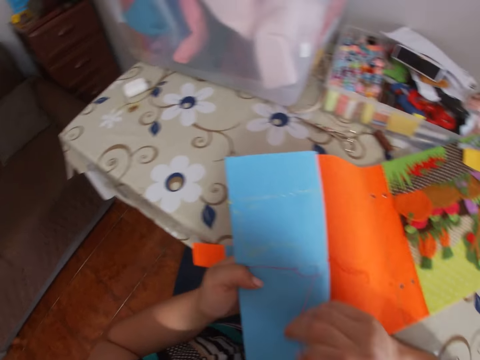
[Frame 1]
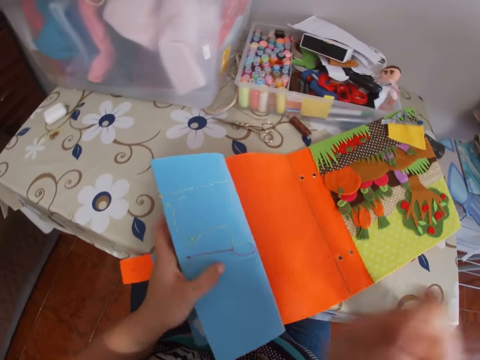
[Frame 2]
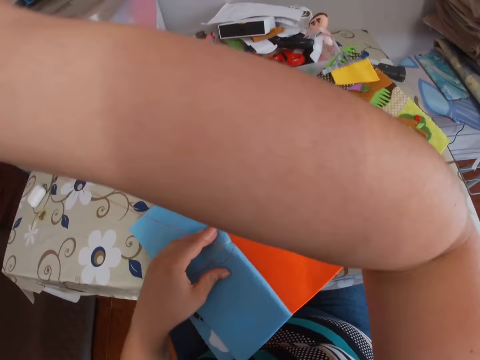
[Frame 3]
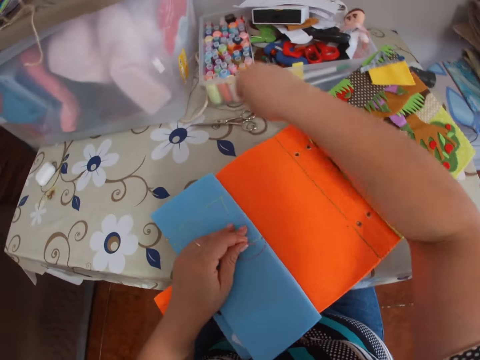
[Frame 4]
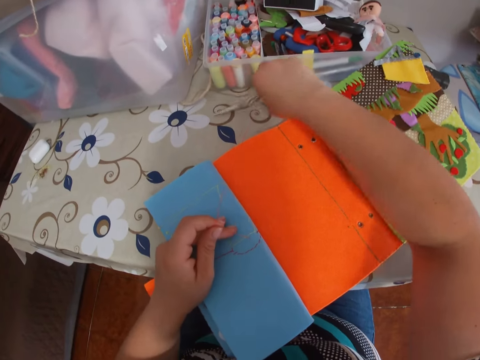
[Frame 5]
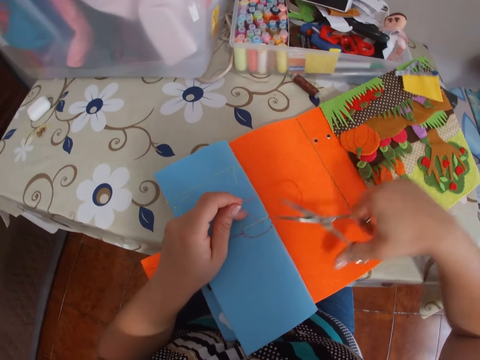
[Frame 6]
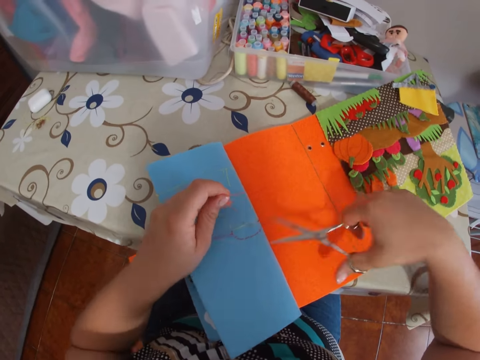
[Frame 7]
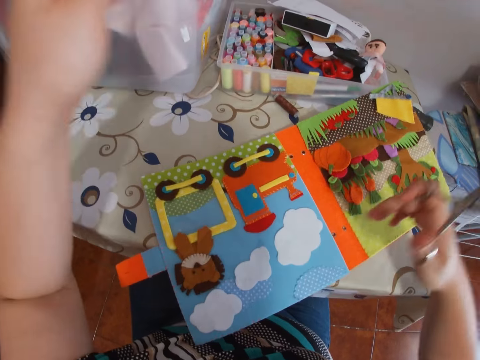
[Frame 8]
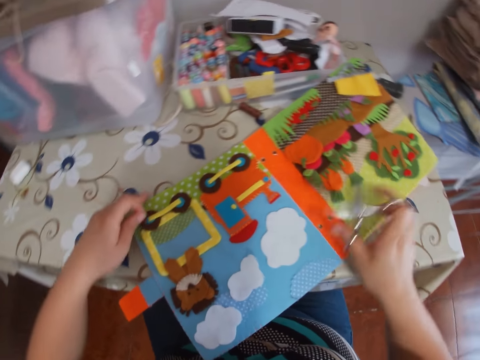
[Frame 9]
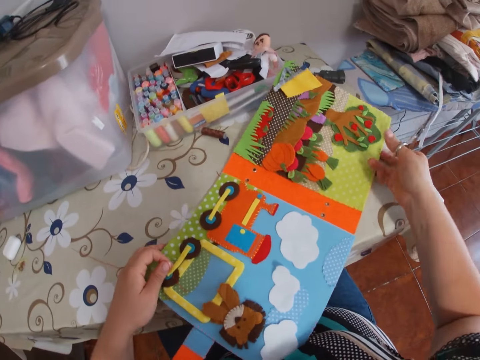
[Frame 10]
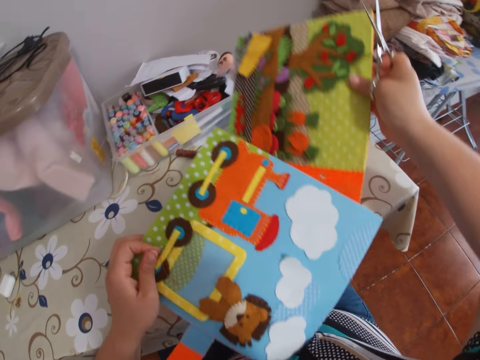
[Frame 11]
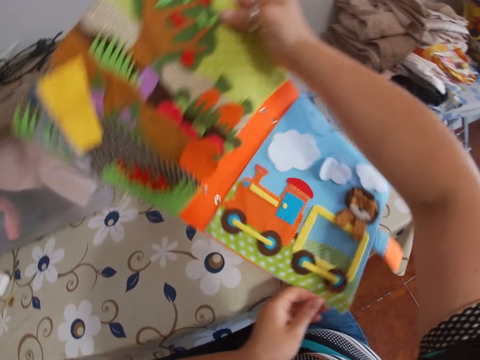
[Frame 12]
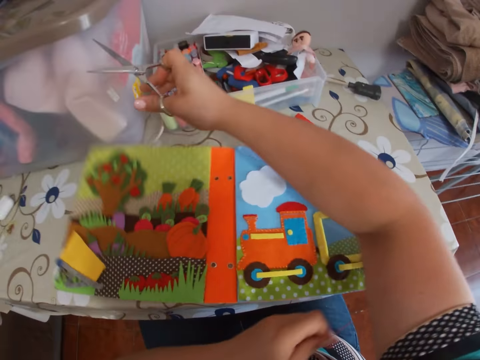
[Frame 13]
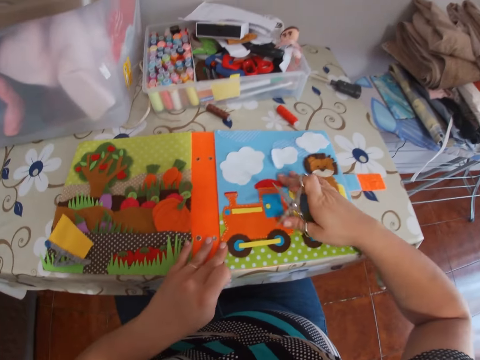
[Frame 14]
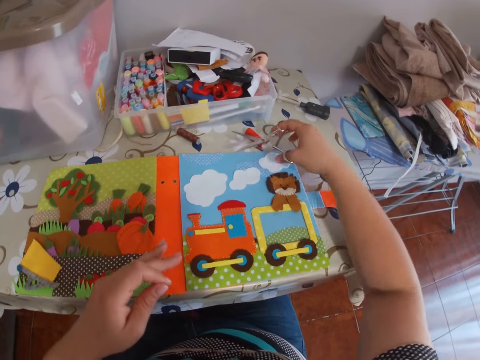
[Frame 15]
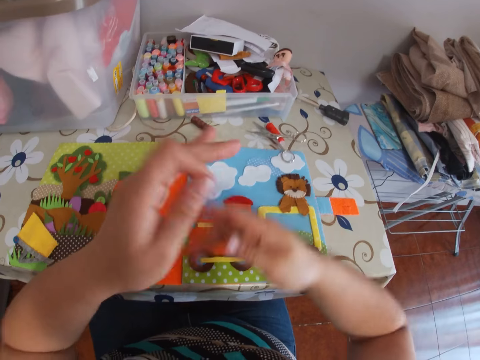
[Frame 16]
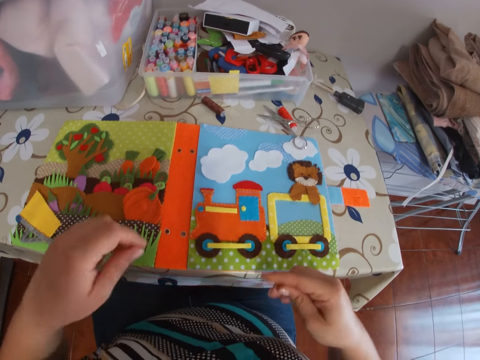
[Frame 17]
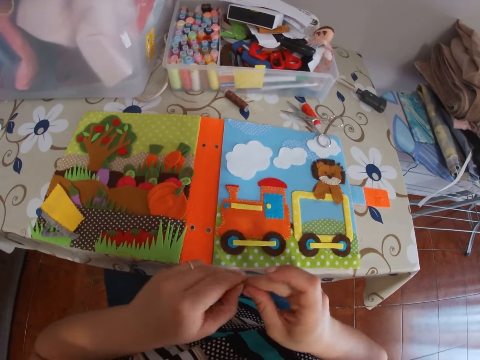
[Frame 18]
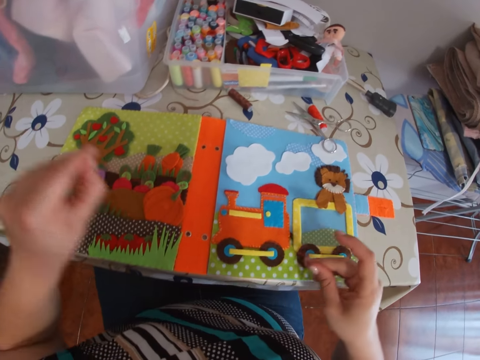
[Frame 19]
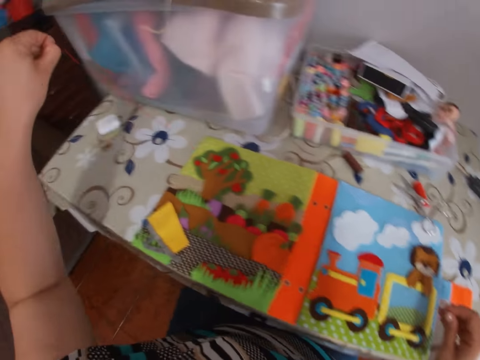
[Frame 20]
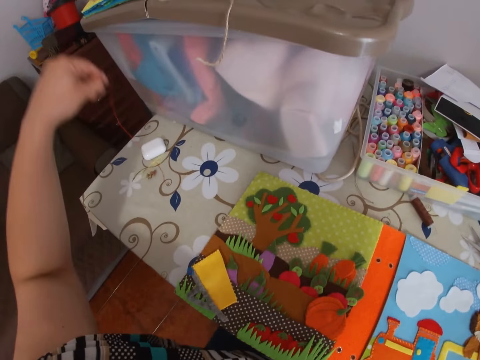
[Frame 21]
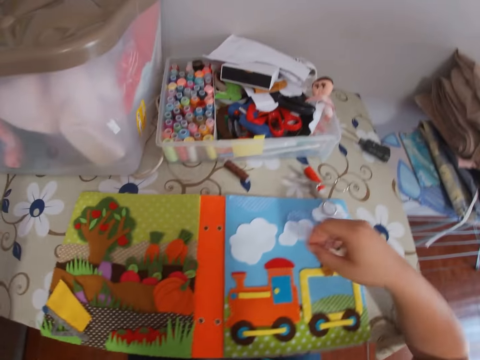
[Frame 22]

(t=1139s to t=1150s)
The camera wearer pulls the thread with her right hand. She holds the thread with her left hand. She drops the needle on the table. She picks up a pair of scissors on the table with her right hand. She cuts the thread with the scissors. She picks up the paper book. She moves the cardboard on the table with her hands. She turns the paper book, places the paper book on the table and moves the paper book. She places the scissors on the table. She holds the thread with both hands. She adjusts the thread. She pulls the thread. She places the thread on the table.

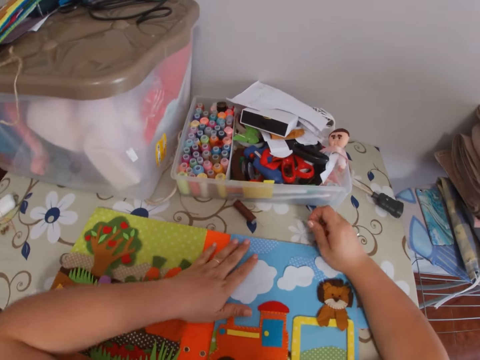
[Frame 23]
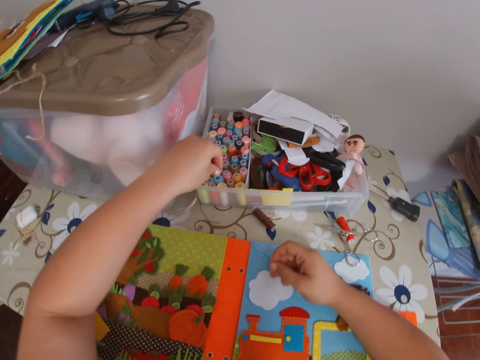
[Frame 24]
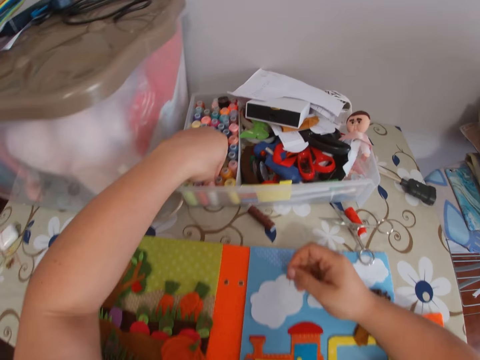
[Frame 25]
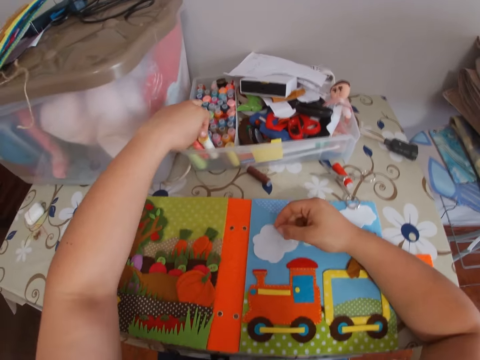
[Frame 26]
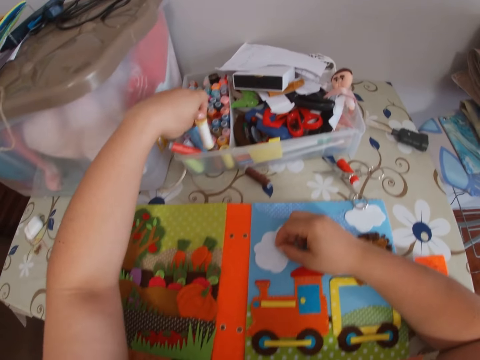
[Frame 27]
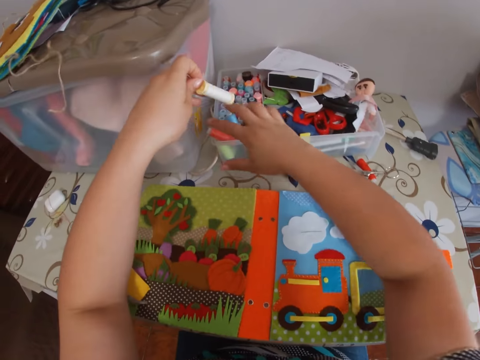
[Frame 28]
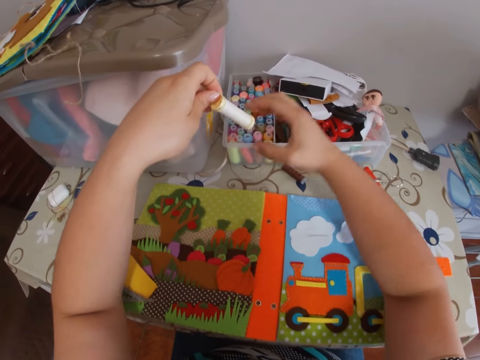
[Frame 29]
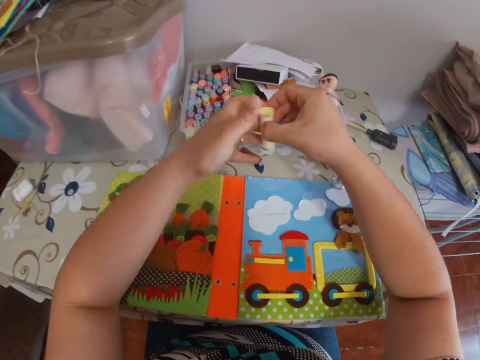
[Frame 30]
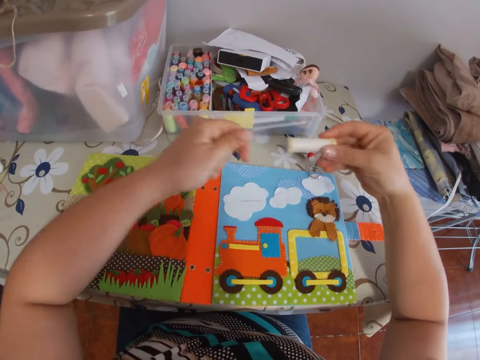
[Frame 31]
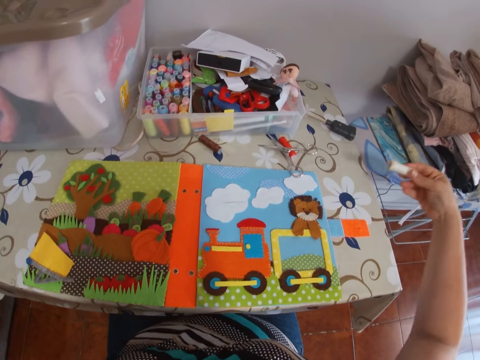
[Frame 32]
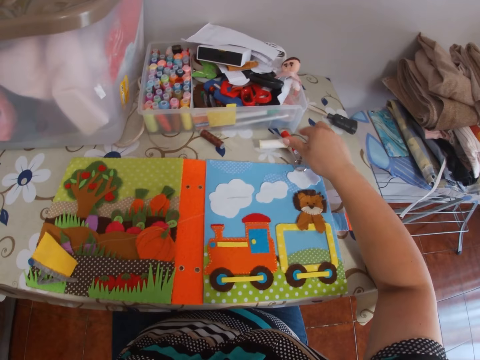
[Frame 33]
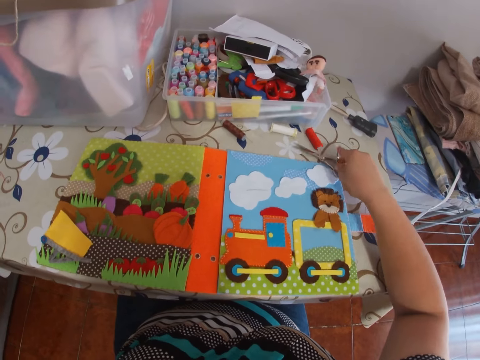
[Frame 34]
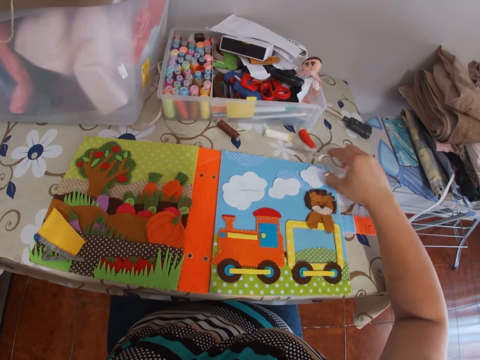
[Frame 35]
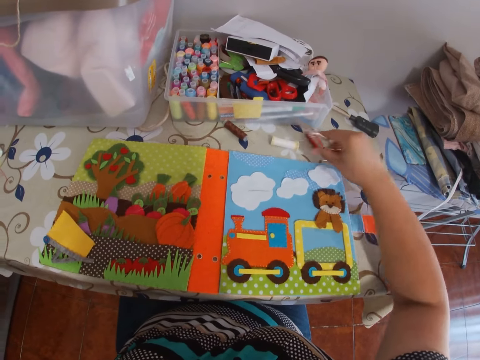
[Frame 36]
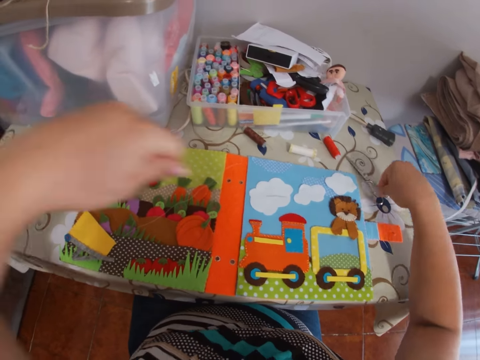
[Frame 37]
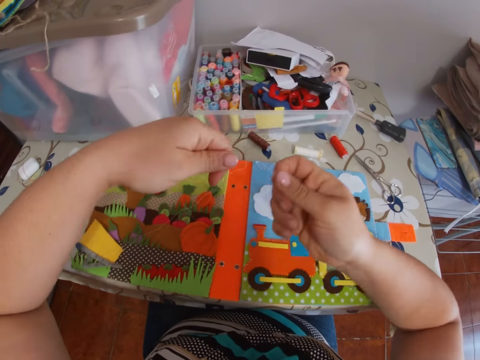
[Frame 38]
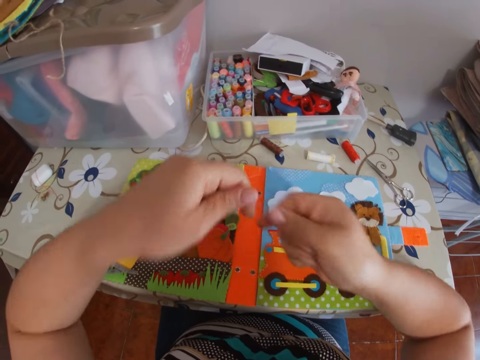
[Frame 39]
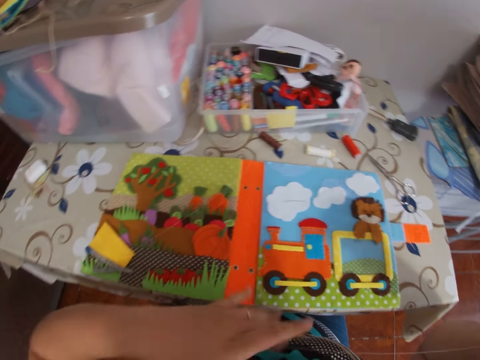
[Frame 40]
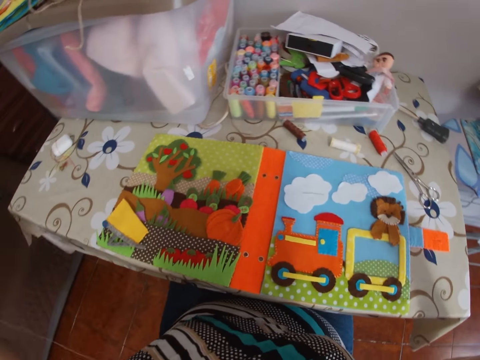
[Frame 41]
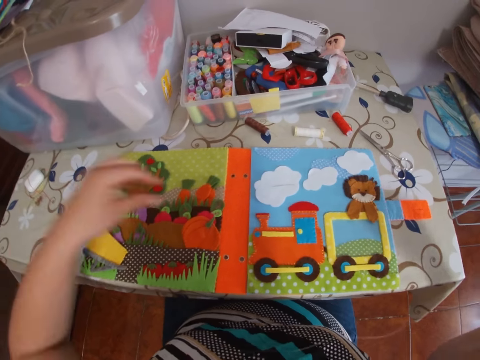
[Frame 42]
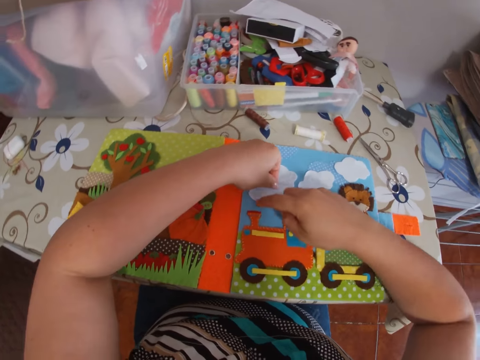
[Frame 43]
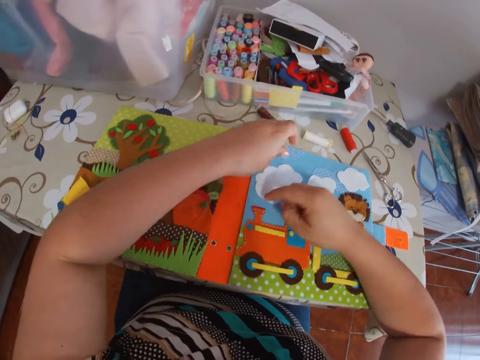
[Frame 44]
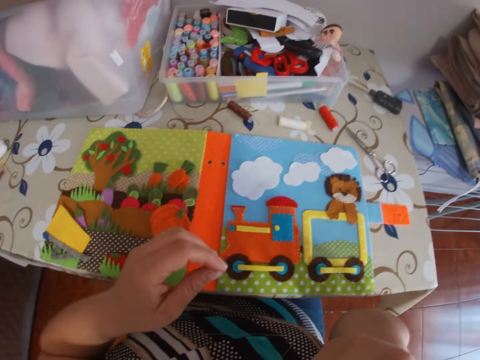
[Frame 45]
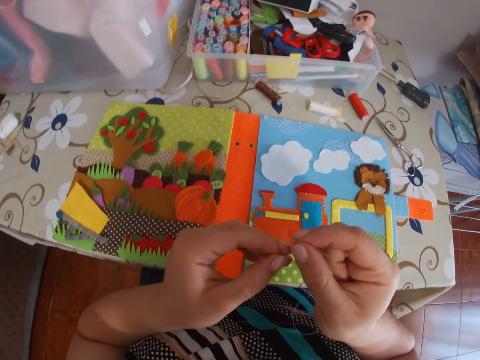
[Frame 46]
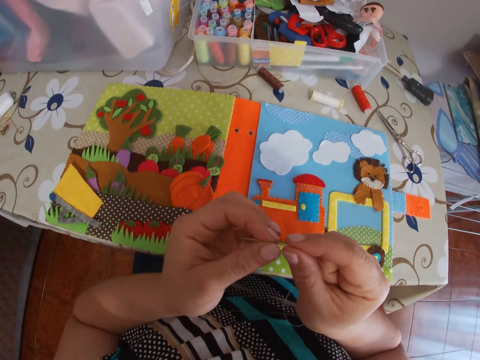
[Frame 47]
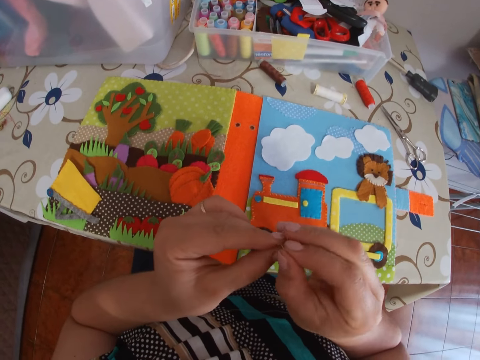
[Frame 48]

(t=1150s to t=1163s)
The camera wearer touches the paper book. She picks up a roll of thread on a rack on the table with her left hand. She places the roll of thread, or bobbin with thread, in a tin. She holds the bobbin with thread with her right hand. She adjusts the thread. She pulls a thread out of the roll of thread with her left hand. She drops the roll of thread on the table. She picks up a pair of scissors on the table with her right hand. She cuts the thread with the scissors. She places the scissors on the table. She adjusts the thread. She holds the thread with both hands. She holds the thread with the mouth. She adjusts the thread. She picks up the needle on the cardboard on the table with her left hand. She holds the thread. She inserts the thread into the needle.

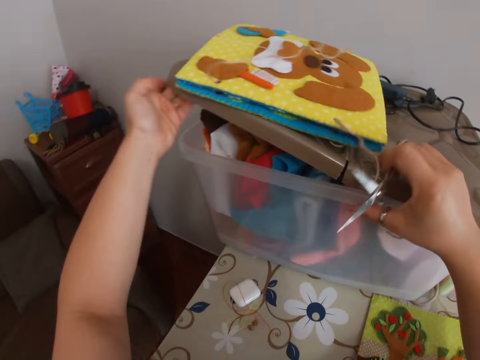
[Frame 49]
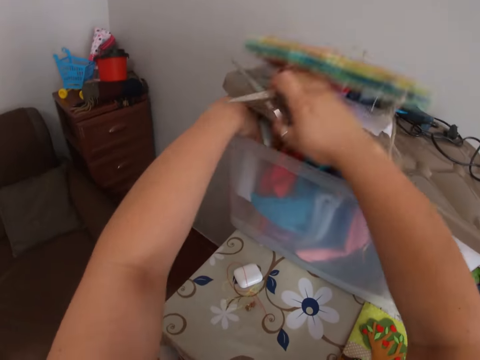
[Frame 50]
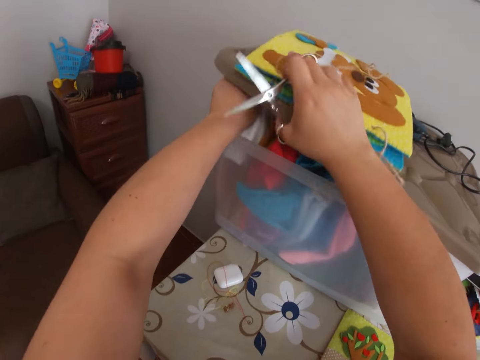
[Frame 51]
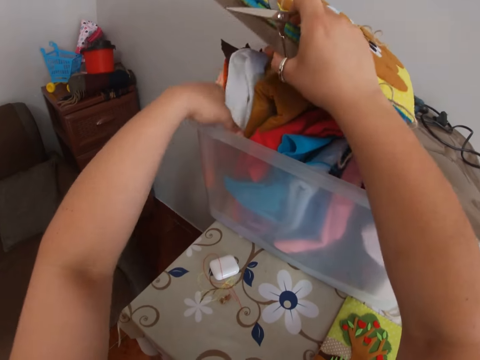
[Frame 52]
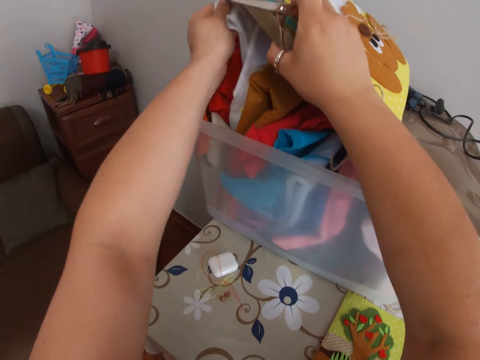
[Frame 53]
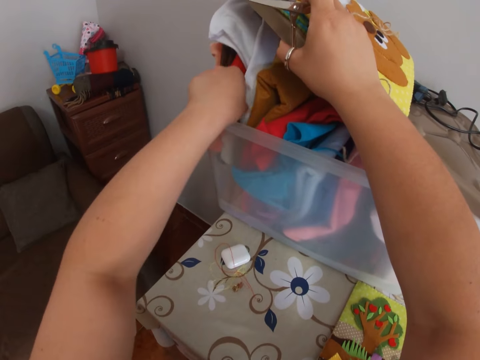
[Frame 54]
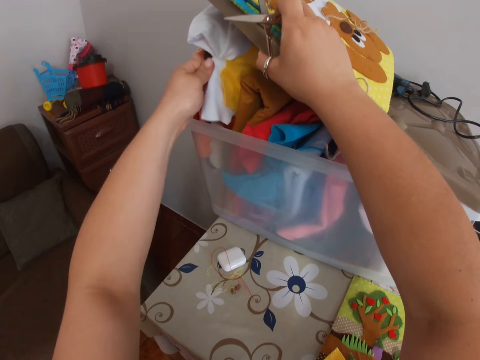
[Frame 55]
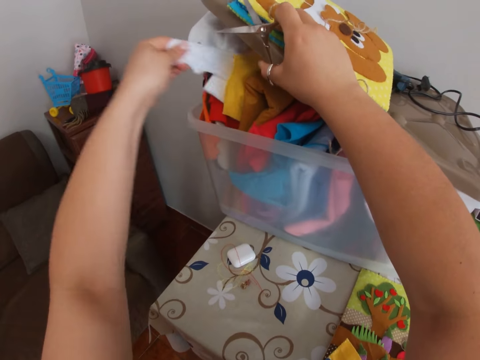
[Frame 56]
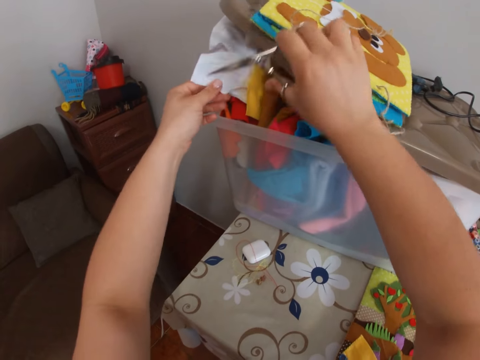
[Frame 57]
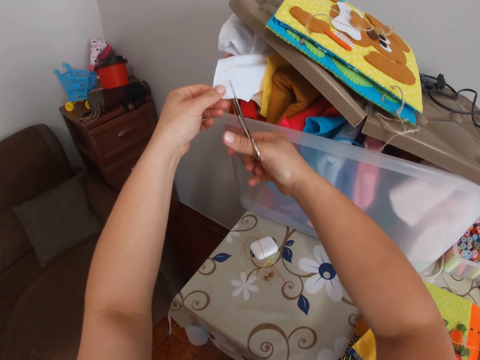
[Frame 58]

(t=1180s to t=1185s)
The camera wearer removes a cloth or fabric from the container with her left hand. She cuts the fabric.
